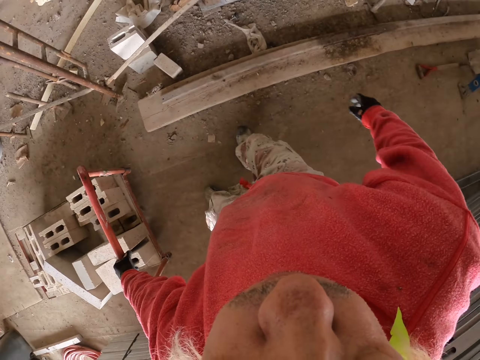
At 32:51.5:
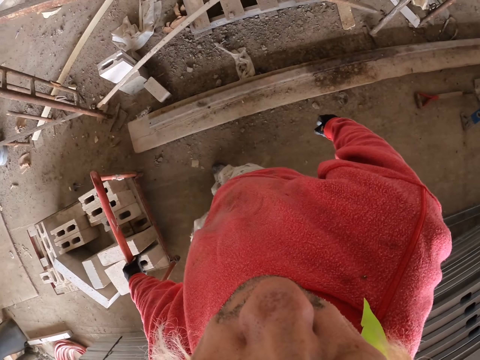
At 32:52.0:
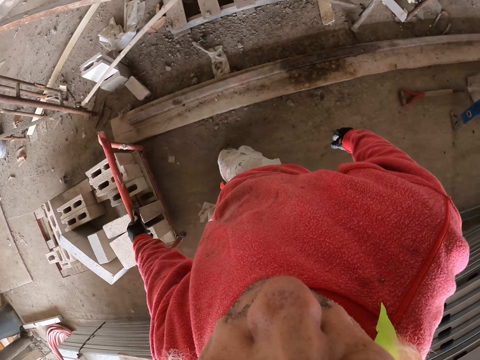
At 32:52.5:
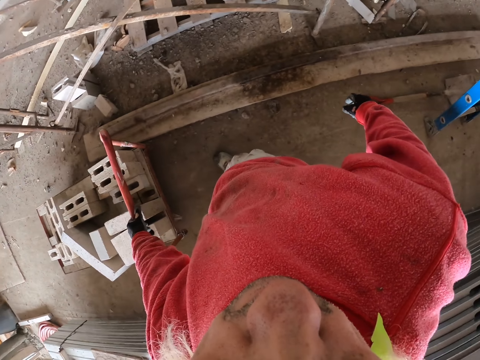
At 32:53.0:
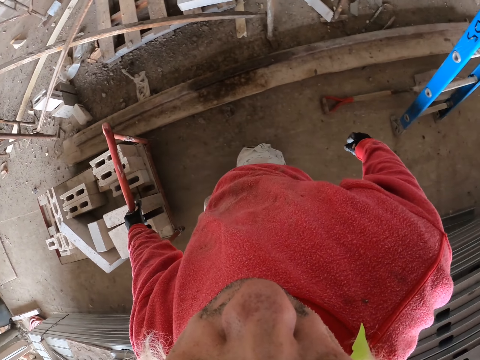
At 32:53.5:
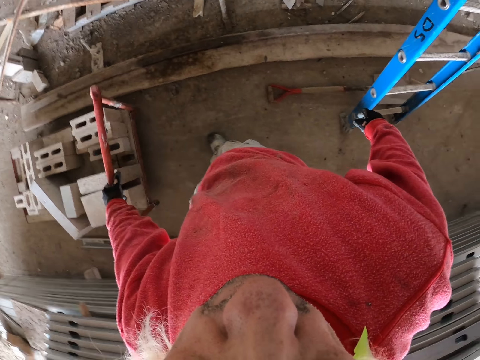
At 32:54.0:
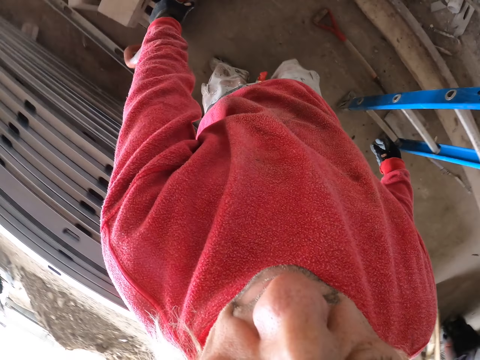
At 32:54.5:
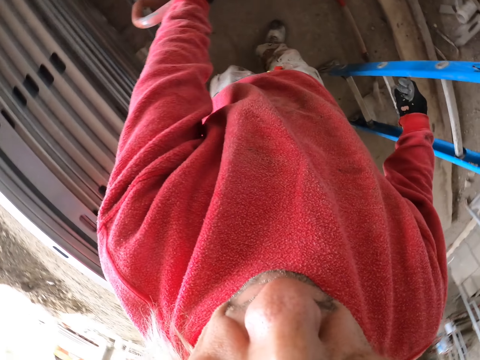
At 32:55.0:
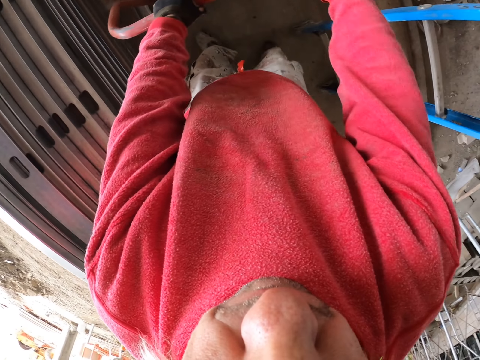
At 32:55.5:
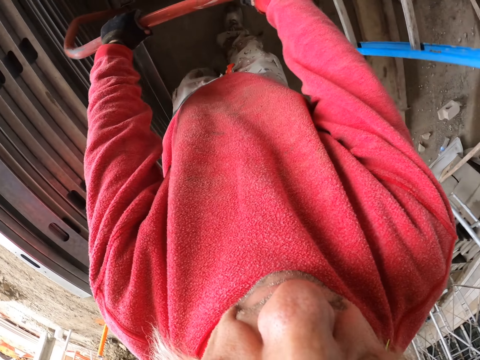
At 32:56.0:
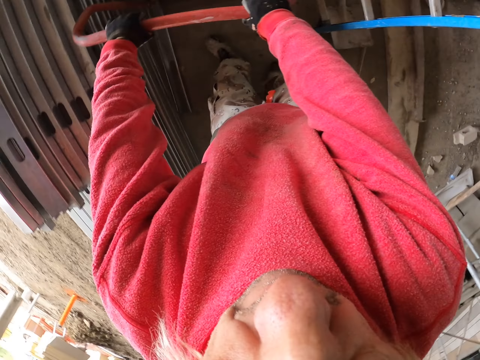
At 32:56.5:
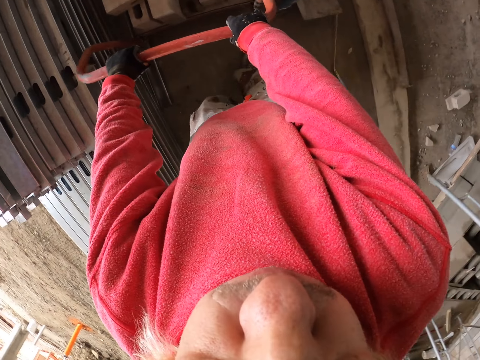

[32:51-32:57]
The camera wearer pulls the construction trolley. They walk.

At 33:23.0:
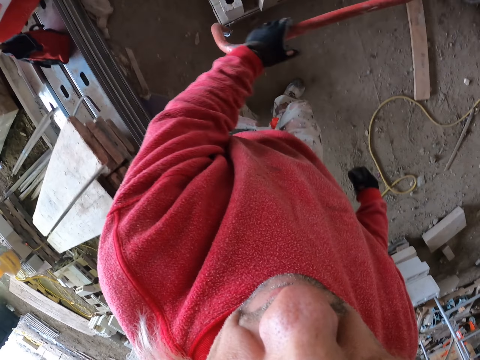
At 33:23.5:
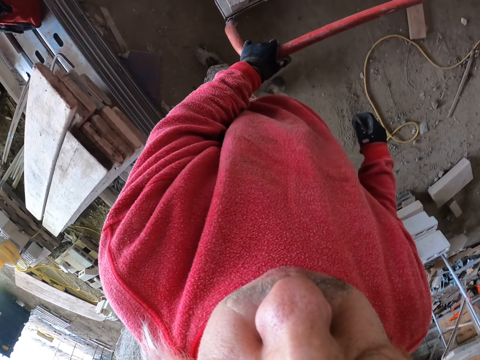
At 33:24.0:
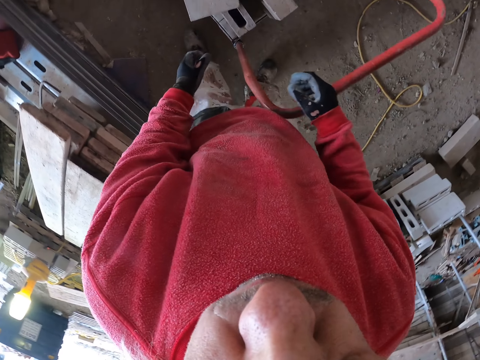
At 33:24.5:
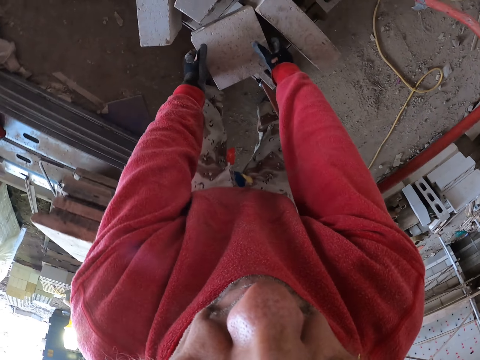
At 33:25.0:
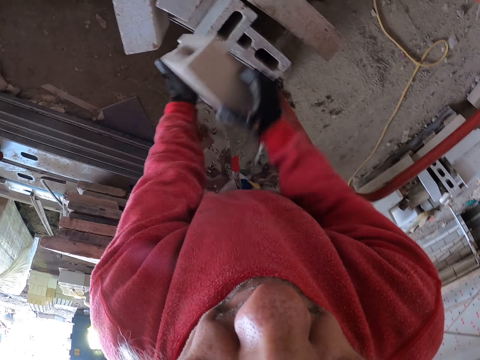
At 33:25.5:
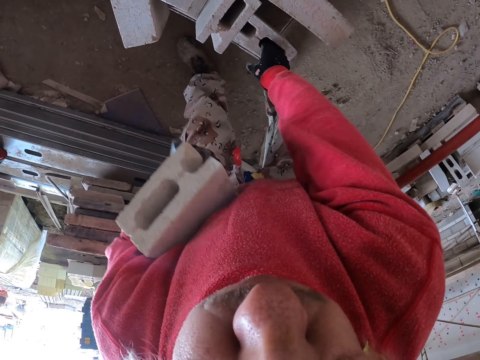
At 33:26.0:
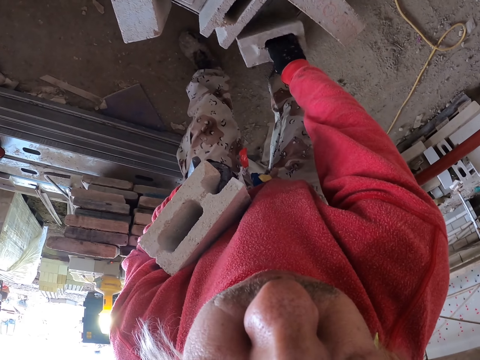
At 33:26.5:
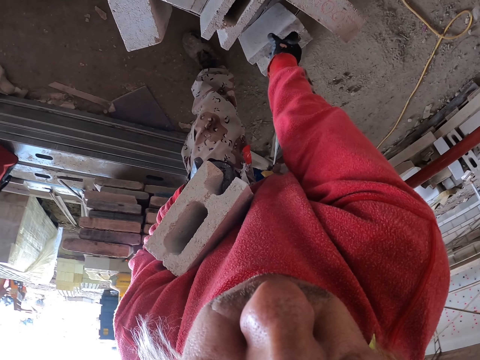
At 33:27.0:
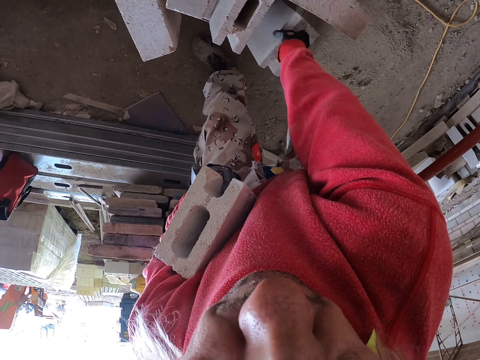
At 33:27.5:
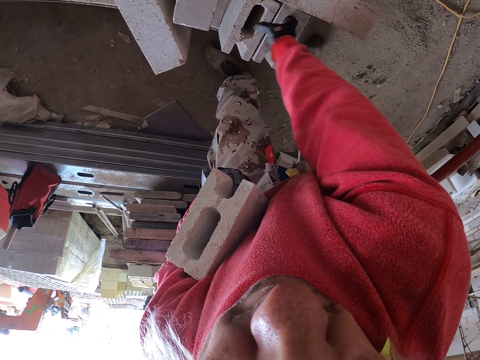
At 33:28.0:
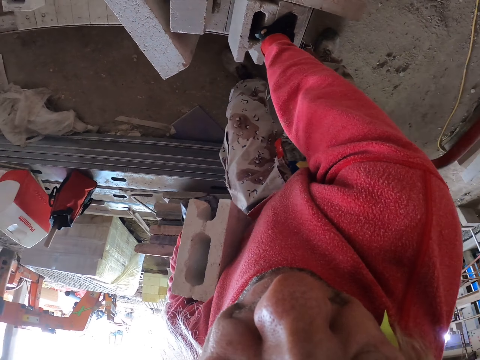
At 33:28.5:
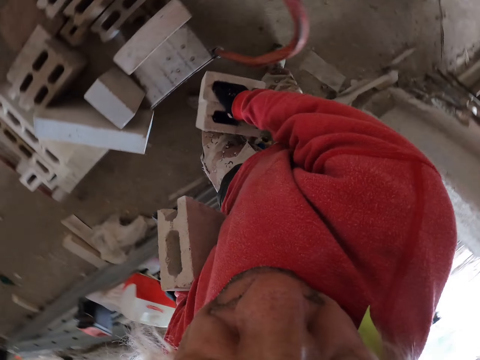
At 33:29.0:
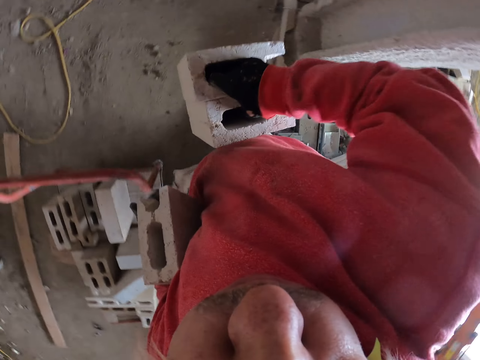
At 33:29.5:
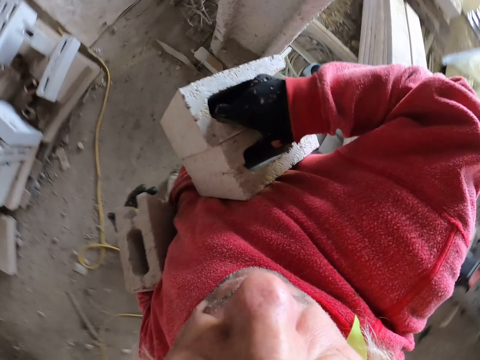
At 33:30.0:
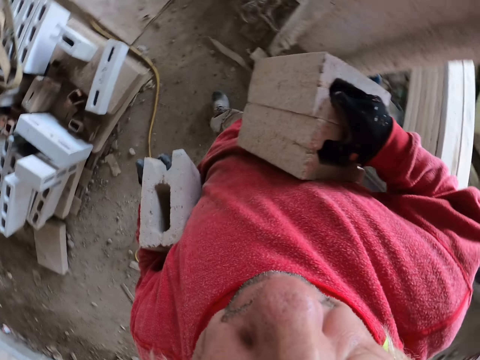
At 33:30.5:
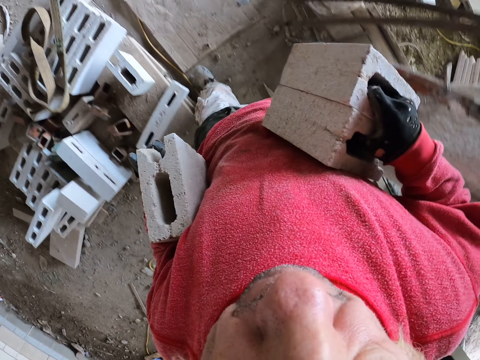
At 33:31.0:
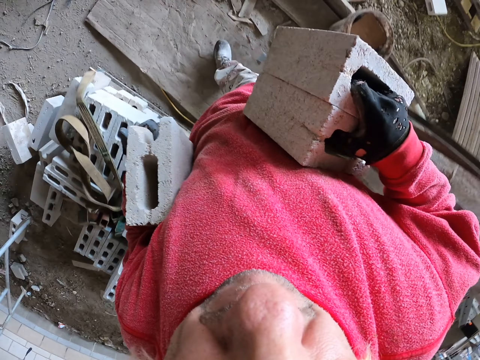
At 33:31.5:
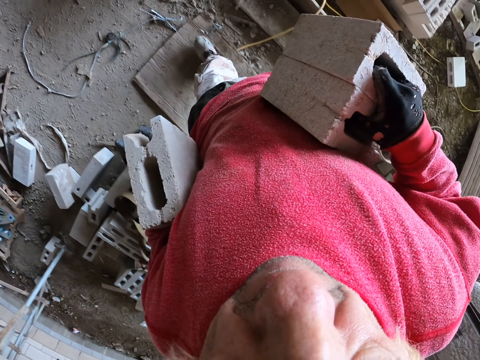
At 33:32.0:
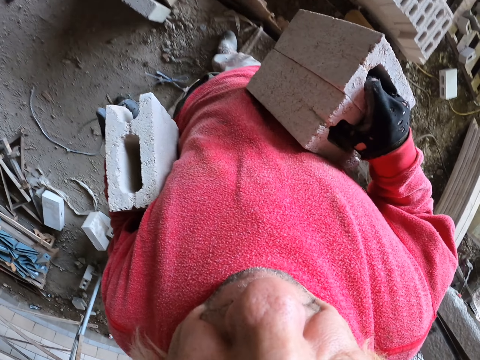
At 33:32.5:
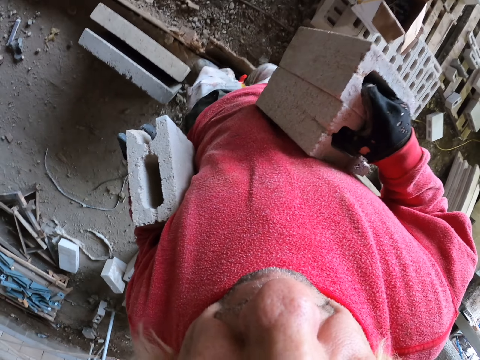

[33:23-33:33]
The camera wearer grabs the bricks. They walk at the construction site.

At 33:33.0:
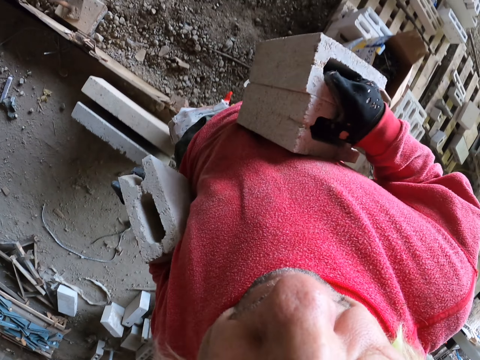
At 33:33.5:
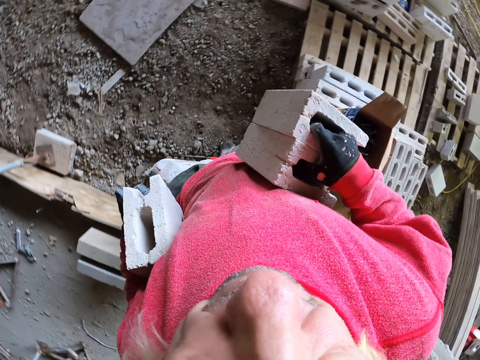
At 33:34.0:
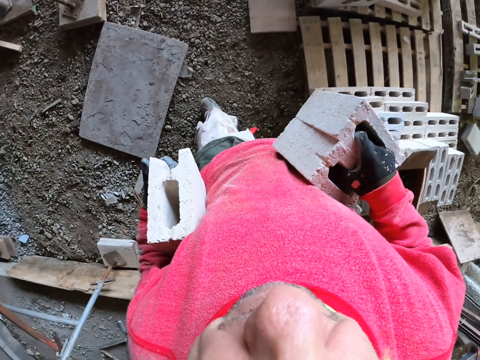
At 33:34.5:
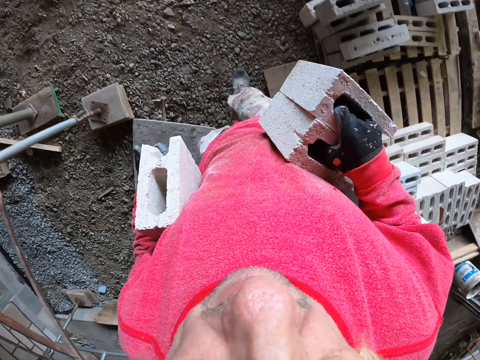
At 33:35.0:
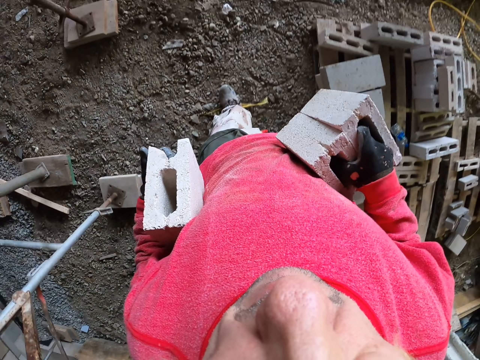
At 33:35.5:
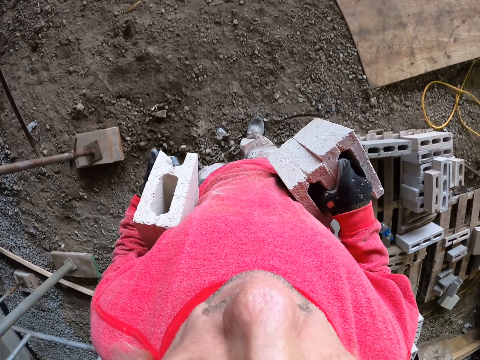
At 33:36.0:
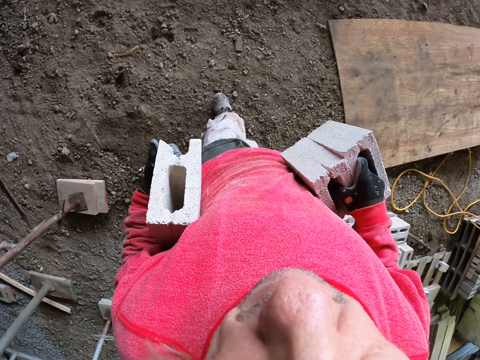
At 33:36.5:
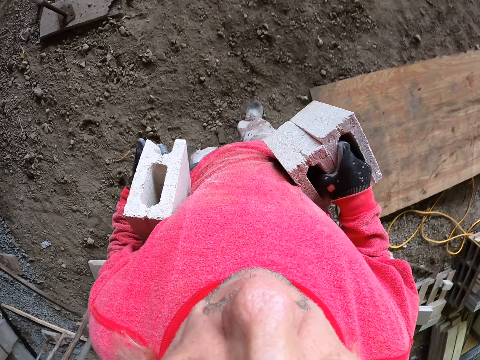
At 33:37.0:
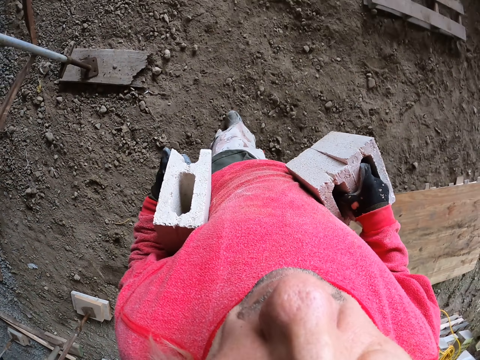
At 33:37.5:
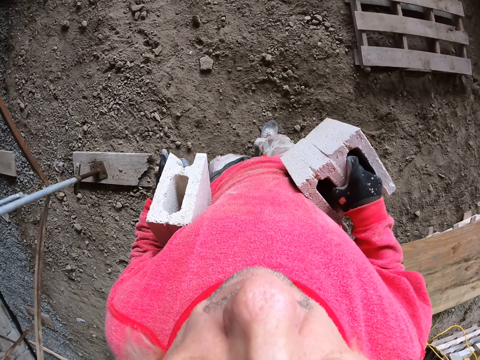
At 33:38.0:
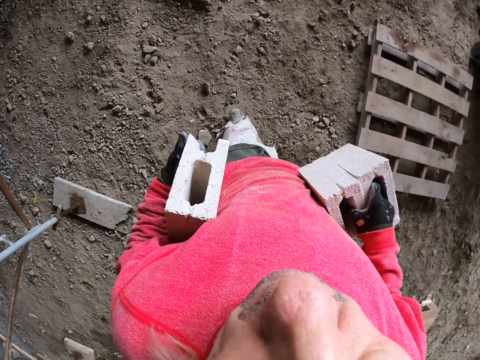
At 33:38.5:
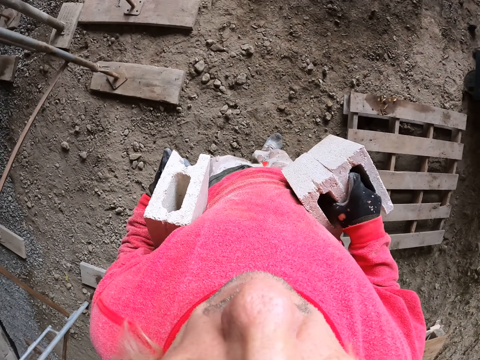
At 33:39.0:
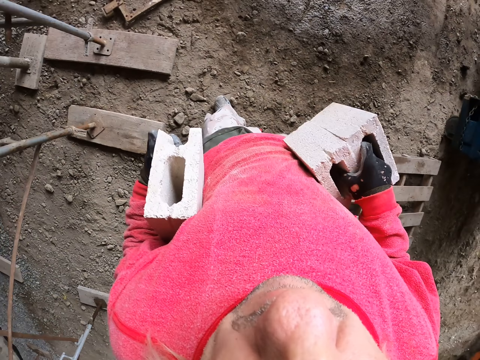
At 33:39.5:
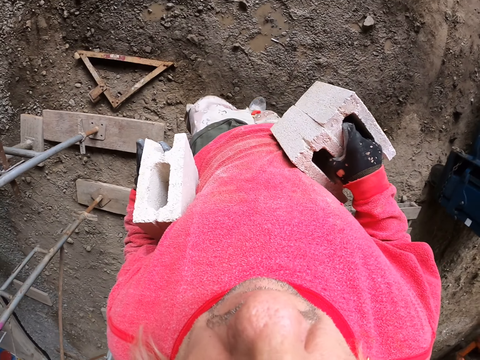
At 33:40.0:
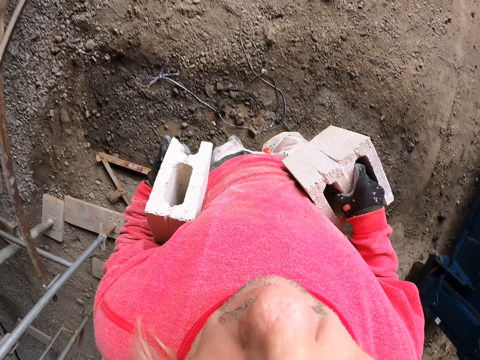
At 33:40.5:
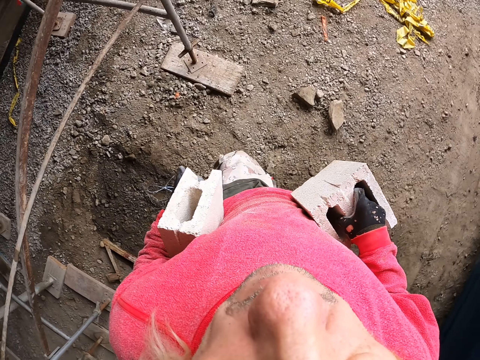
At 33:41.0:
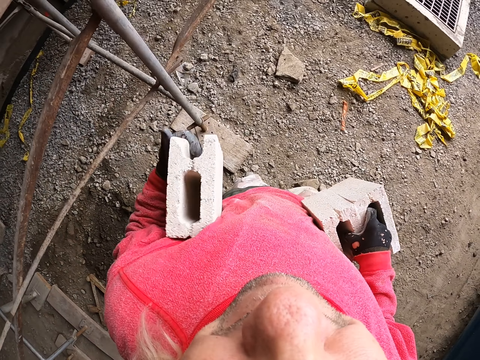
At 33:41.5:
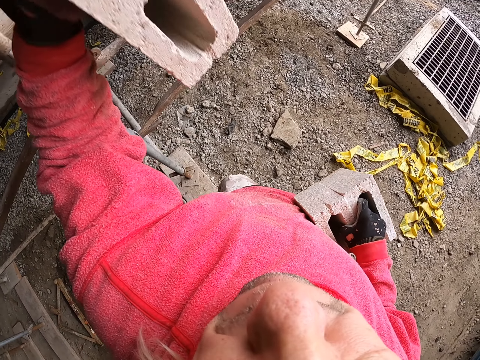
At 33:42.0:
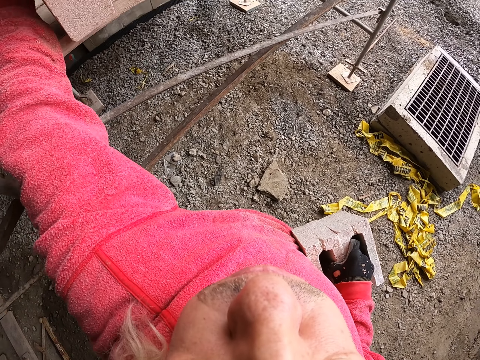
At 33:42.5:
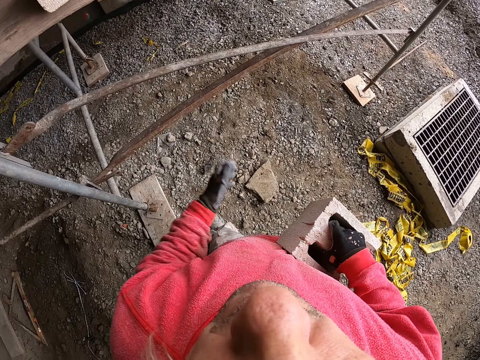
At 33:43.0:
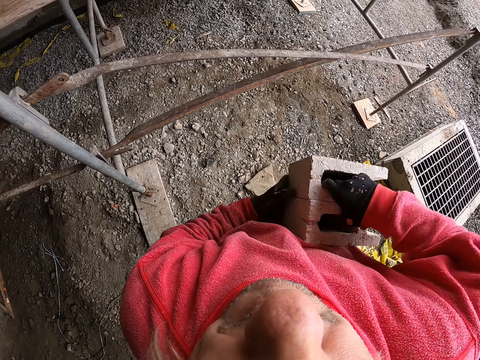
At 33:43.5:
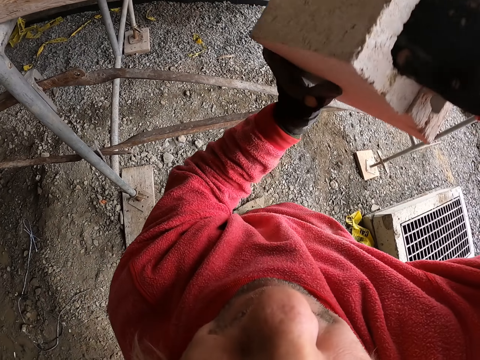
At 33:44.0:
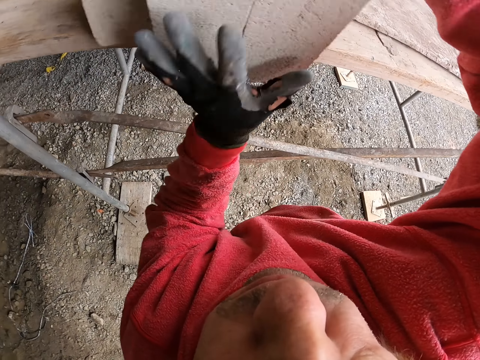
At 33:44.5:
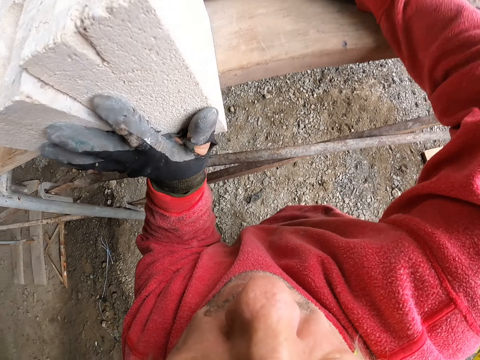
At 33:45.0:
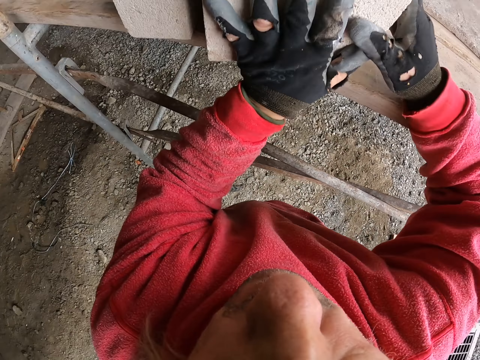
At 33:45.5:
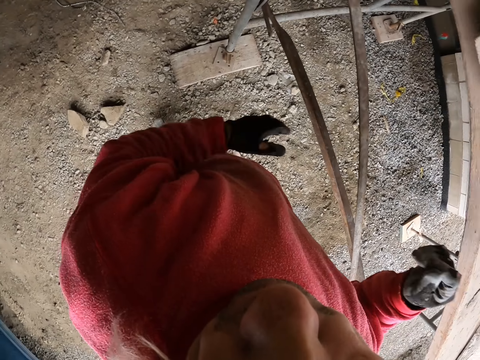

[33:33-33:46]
The camera wearer touches bricks. They walk. They put the brick on the wood stand. They touch bricks.
